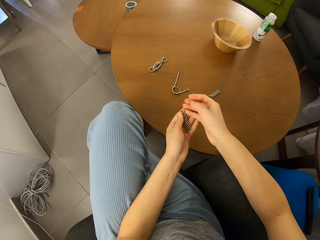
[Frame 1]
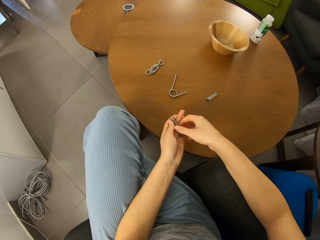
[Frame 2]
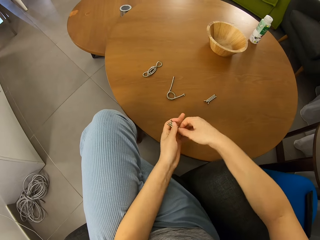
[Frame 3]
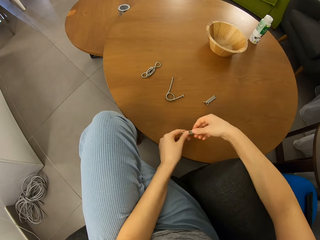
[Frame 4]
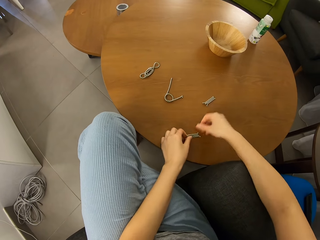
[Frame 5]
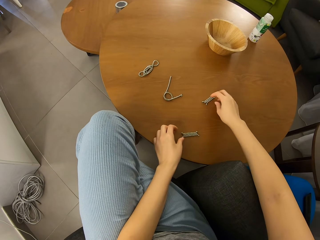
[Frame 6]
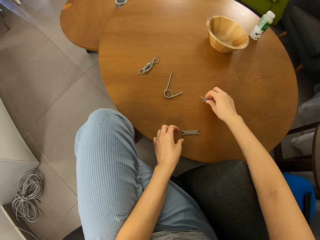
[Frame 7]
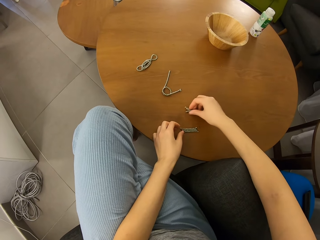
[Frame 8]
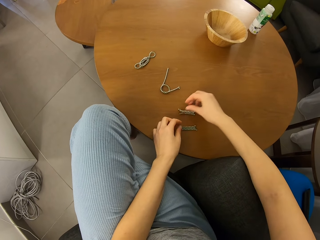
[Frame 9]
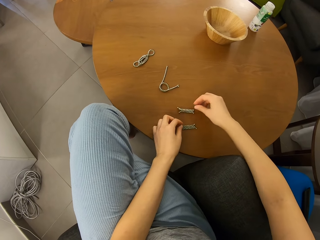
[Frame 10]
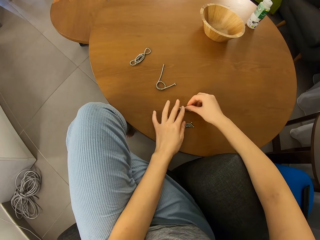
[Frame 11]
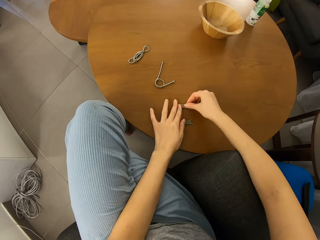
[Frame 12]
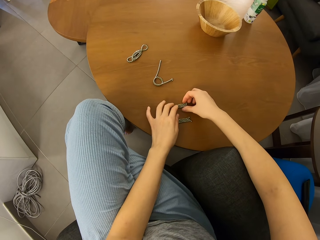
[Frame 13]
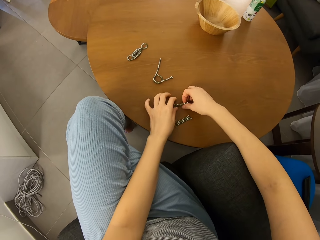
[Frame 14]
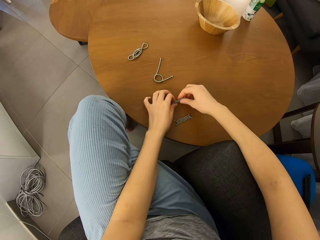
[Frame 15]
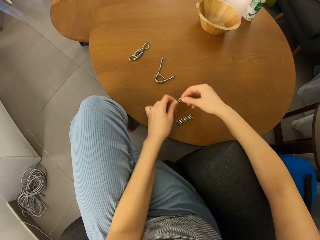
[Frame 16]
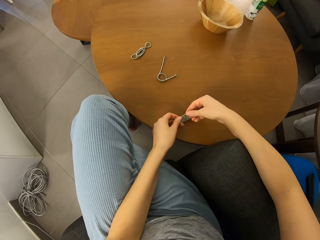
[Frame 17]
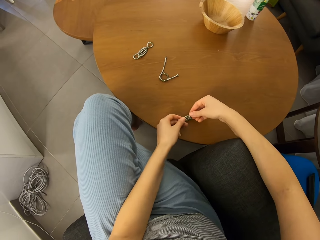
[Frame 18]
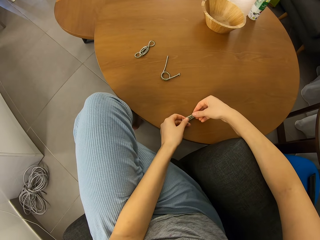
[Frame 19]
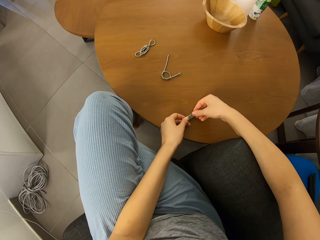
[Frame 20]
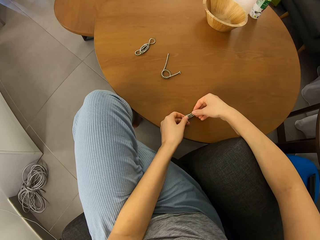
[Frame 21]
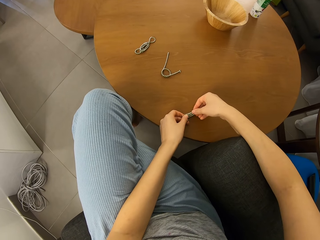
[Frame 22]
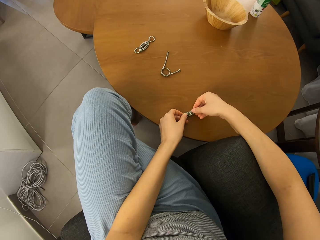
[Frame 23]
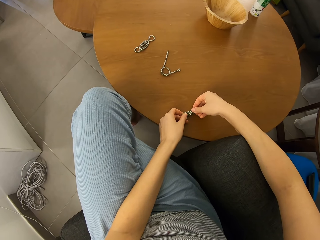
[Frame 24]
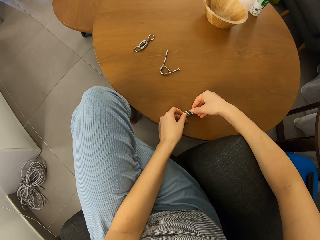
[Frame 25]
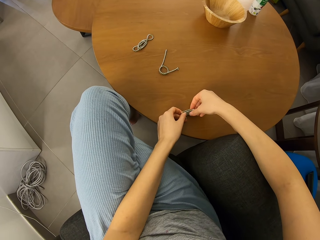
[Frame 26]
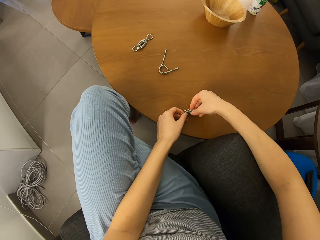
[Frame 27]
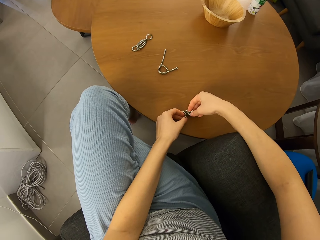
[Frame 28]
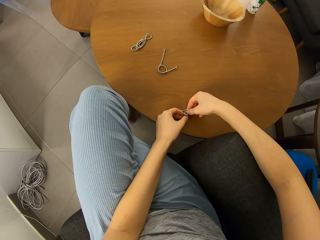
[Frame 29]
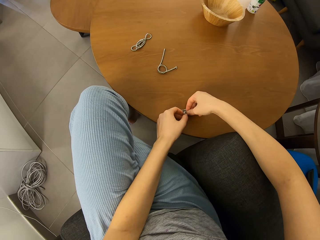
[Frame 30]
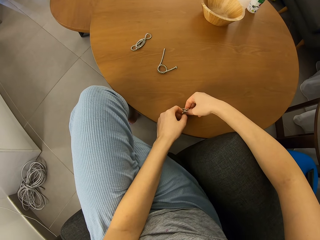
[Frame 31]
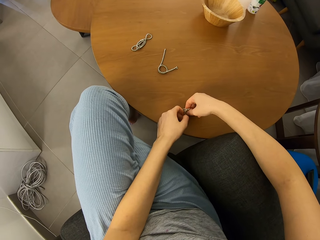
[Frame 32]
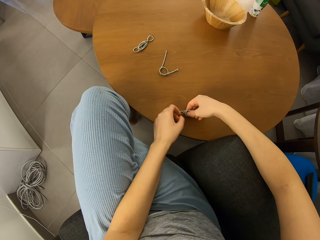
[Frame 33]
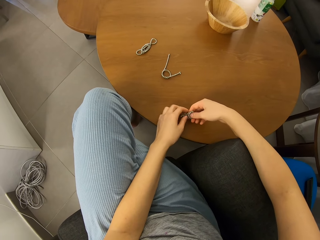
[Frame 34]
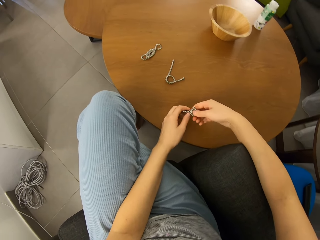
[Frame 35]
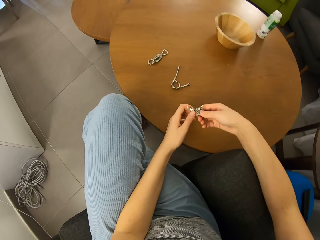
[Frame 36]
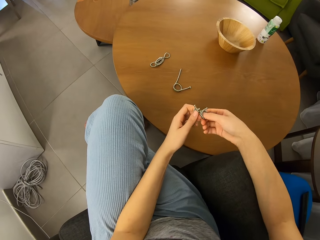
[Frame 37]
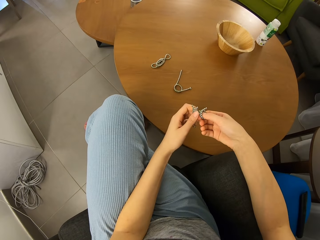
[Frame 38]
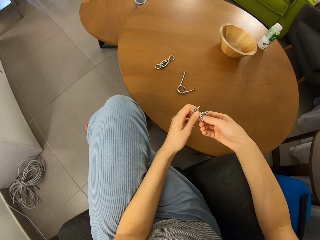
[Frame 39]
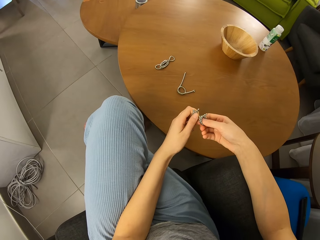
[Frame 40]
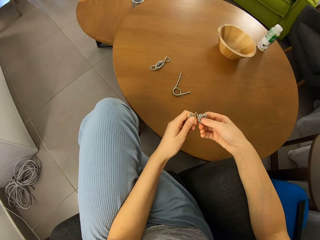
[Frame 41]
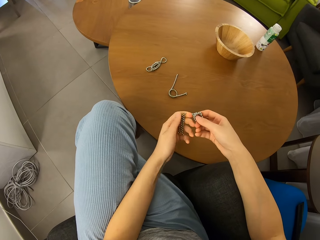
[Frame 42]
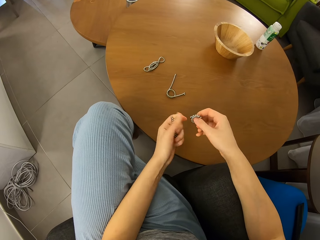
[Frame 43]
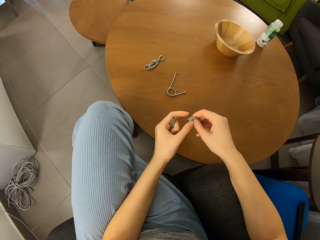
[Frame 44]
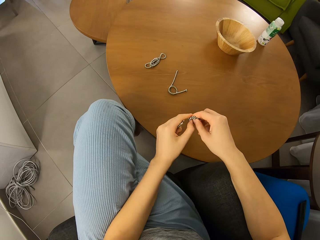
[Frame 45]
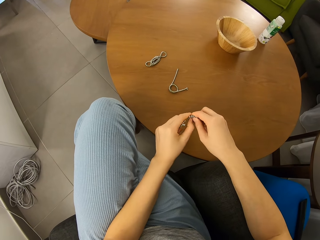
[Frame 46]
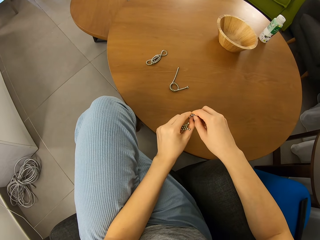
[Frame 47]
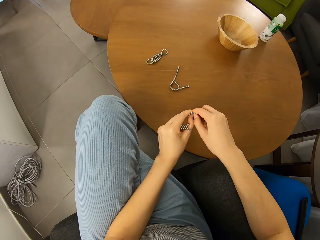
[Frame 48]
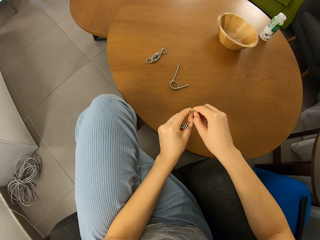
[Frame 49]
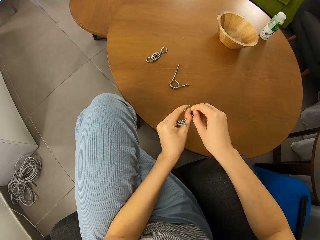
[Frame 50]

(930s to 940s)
The camera wearer switches neodymium magnet spheres. They put down the neodymium magnet spheres, move the neodymium magnet spheres and pick up the neodymium magnet spheres. They stack the magnetic beads on each other. They pick up the neodymium magnet spheres. They separate the neodymium magnet spheres.

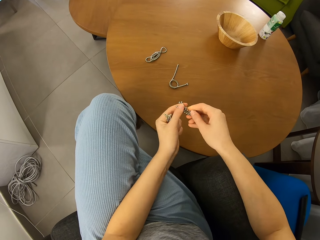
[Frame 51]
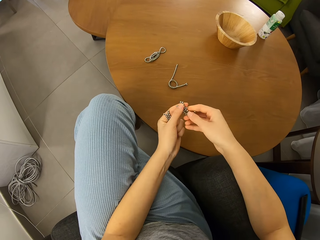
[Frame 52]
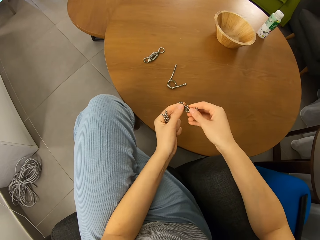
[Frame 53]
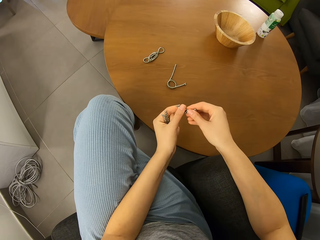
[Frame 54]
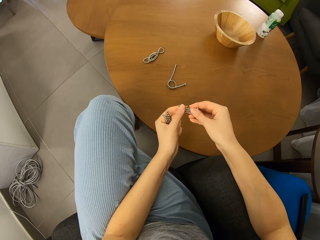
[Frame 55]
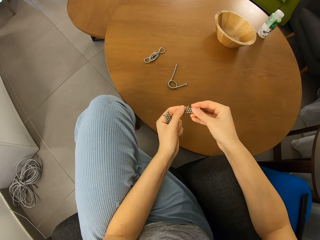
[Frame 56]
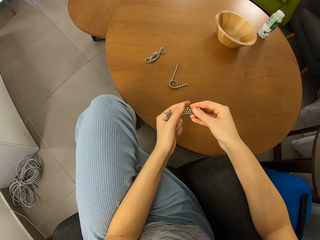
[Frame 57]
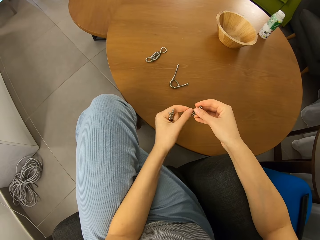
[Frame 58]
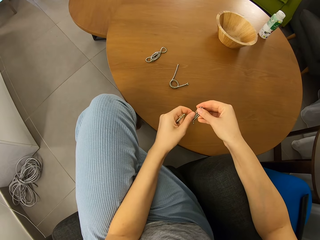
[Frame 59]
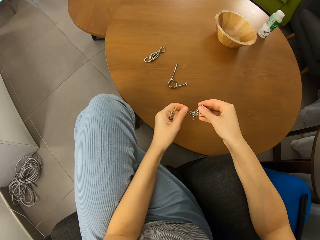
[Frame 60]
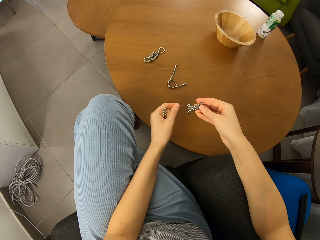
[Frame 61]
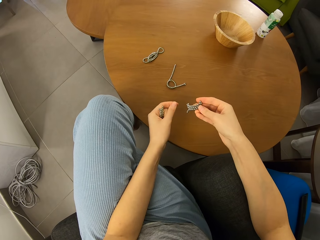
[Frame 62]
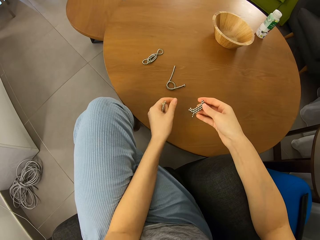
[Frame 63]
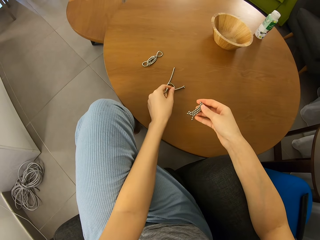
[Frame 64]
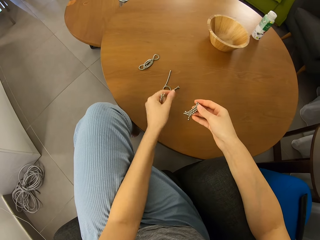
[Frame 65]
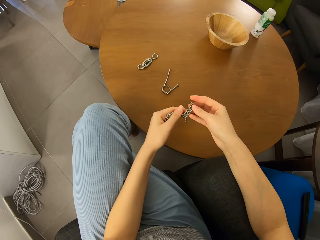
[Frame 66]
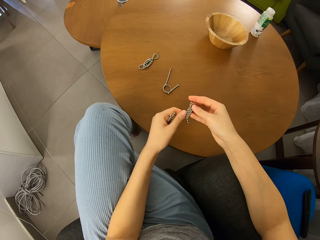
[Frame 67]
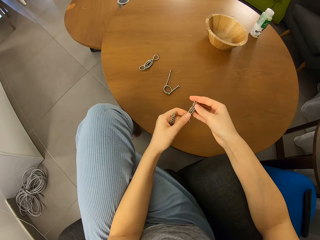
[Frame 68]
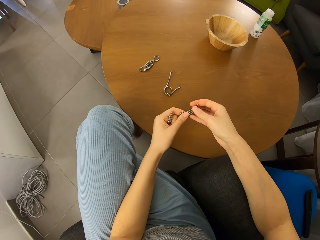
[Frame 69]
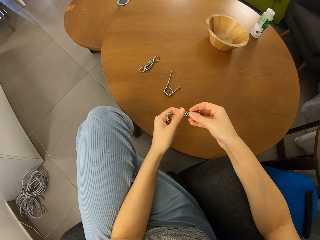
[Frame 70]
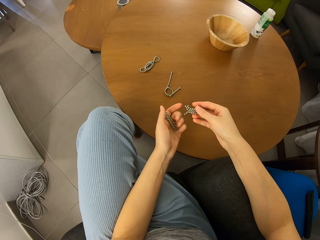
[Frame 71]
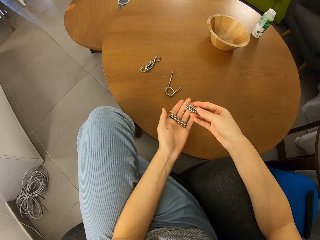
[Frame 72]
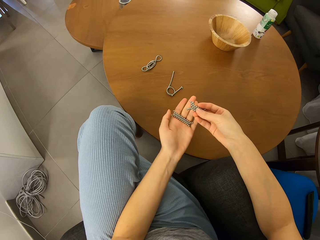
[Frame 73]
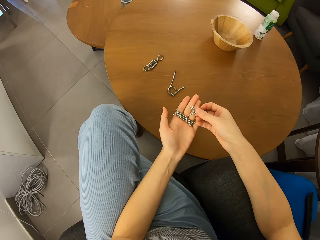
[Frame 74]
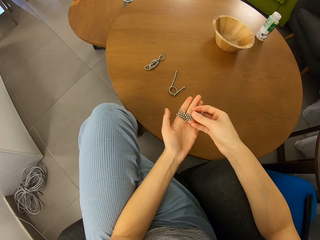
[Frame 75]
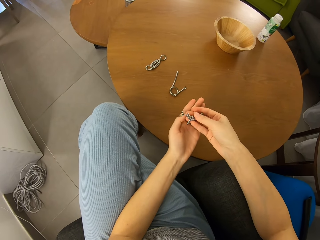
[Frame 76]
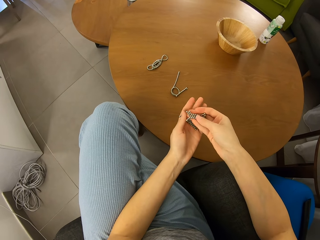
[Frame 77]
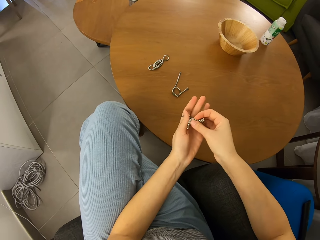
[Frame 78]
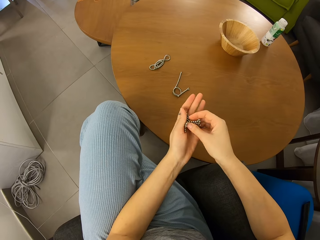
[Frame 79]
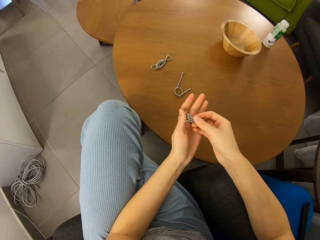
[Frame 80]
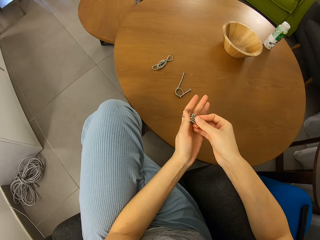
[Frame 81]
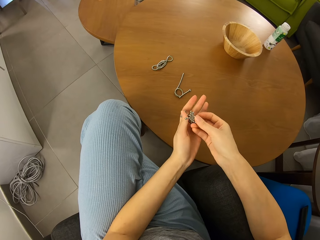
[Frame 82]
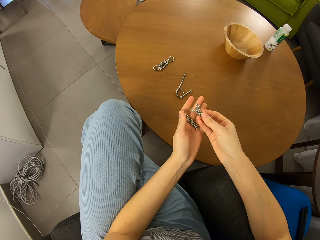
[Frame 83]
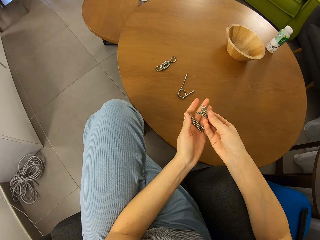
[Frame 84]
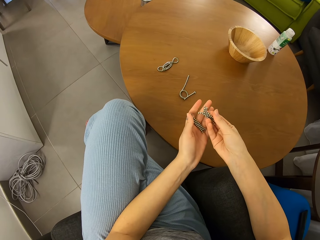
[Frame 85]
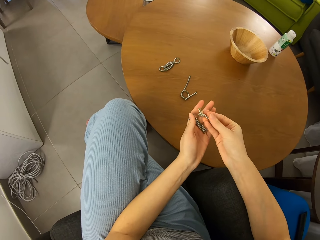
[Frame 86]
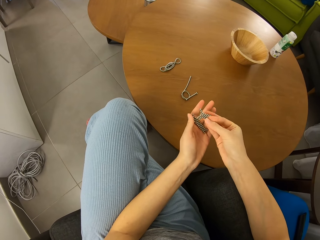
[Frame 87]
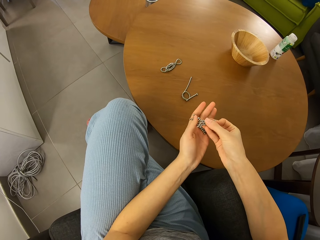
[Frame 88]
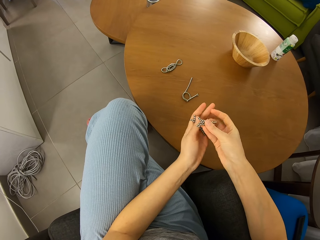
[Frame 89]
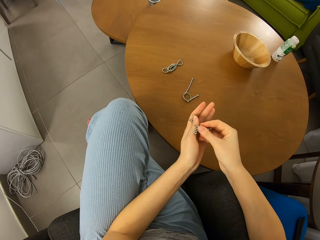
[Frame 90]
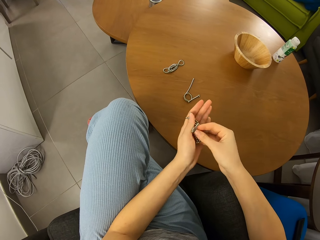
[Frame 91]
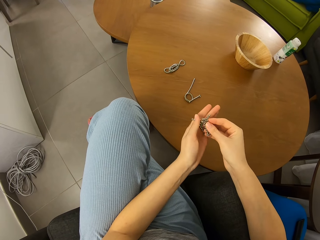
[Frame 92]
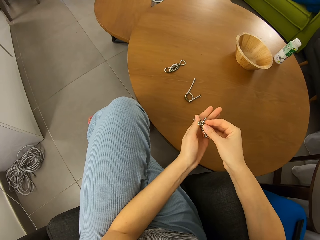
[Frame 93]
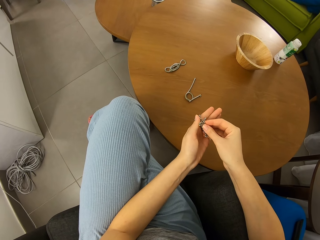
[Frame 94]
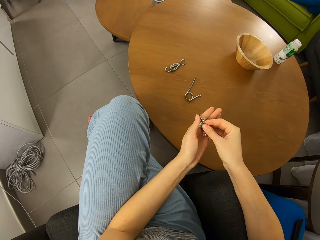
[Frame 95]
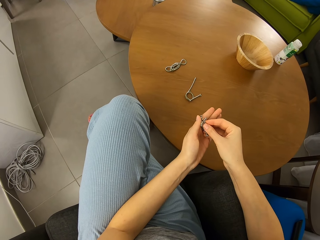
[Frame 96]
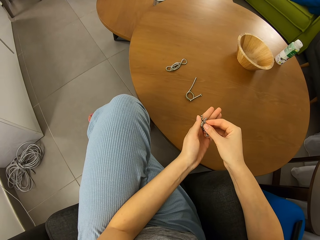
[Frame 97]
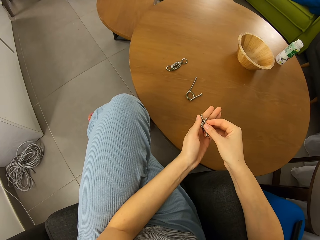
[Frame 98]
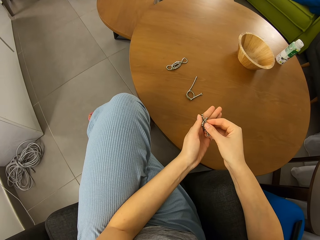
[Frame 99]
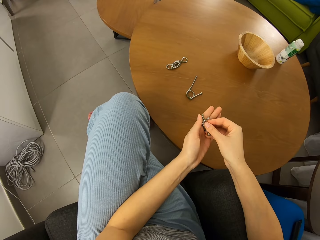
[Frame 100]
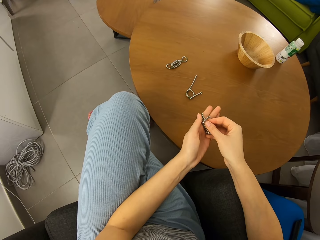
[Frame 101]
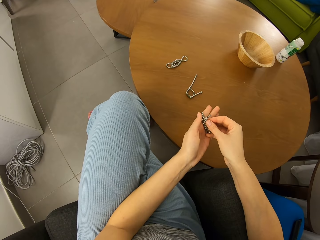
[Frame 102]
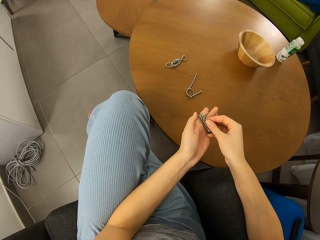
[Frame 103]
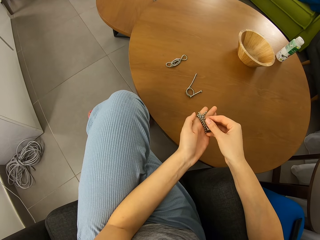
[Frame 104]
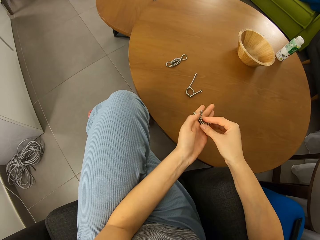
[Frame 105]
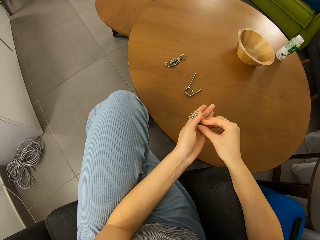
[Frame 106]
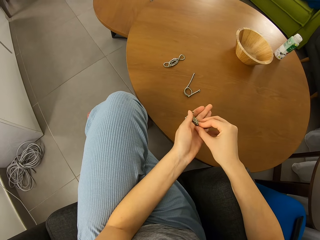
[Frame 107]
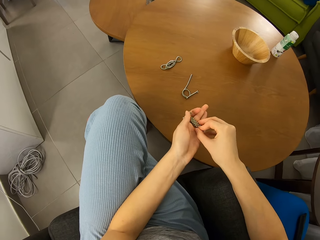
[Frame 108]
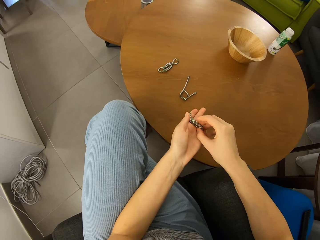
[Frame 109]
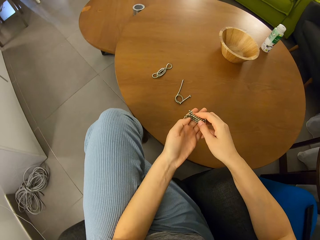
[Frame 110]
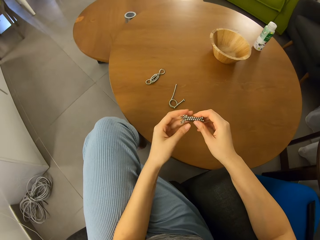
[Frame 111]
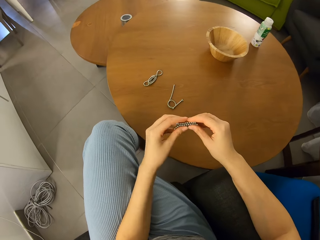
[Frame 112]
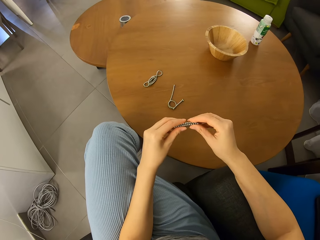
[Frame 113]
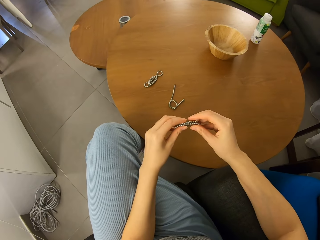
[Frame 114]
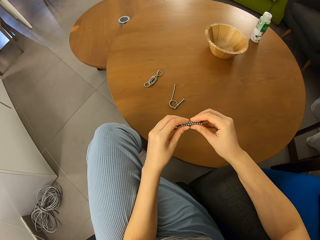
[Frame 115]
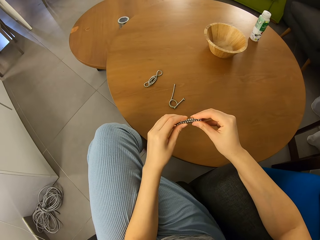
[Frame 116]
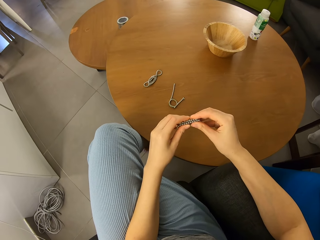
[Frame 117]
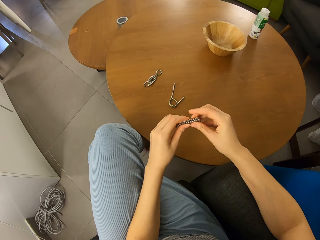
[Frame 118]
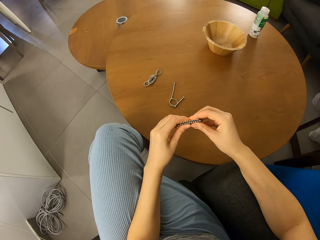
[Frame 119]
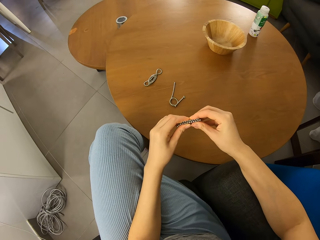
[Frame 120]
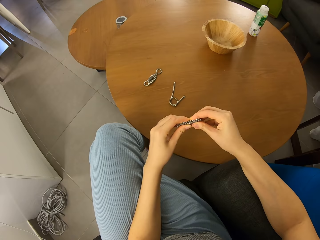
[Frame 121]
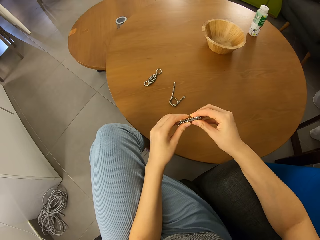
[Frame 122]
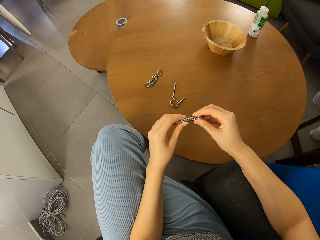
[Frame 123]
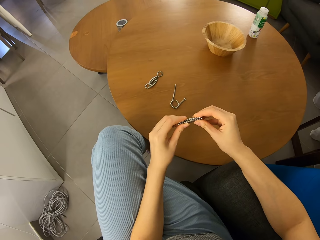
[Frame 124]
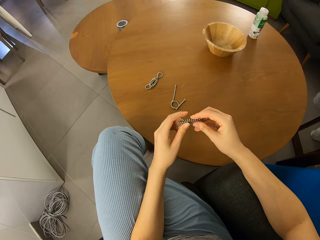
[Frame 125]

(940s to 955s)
The camera wearer cuts a piece of neodymium magnet spheres. They put down the piece of neodymium magnet spheres. They adjust the magnetic bead. They put together the neodymium magnet spheres with hands. They form a shape.
